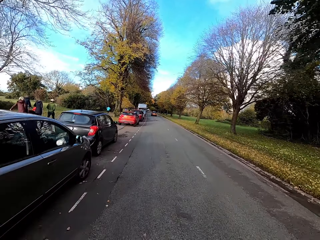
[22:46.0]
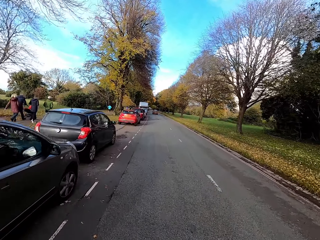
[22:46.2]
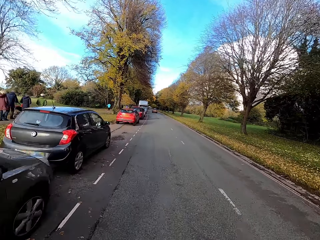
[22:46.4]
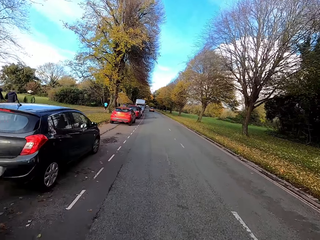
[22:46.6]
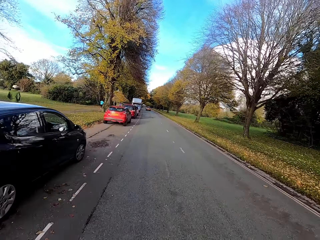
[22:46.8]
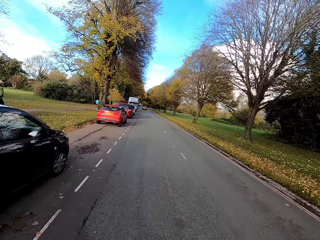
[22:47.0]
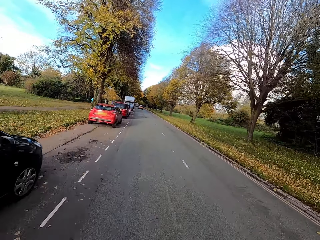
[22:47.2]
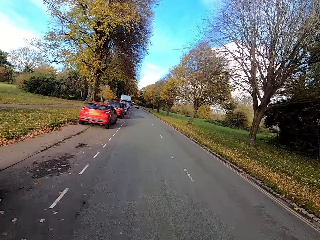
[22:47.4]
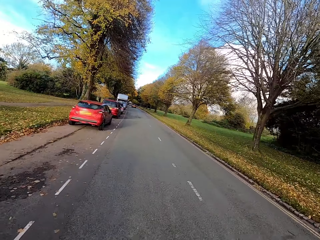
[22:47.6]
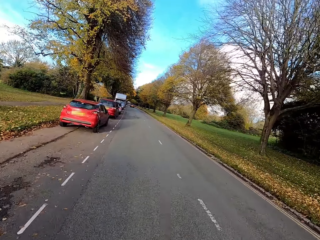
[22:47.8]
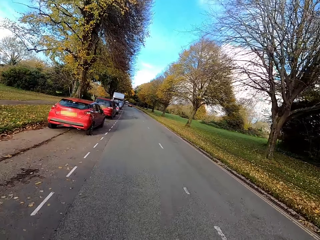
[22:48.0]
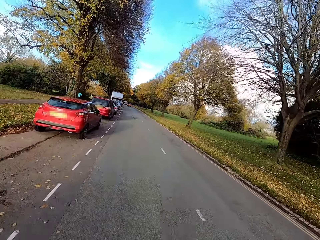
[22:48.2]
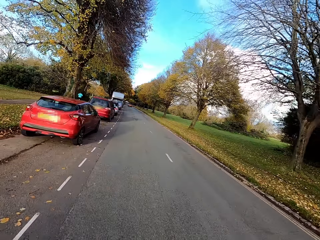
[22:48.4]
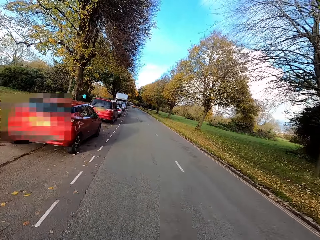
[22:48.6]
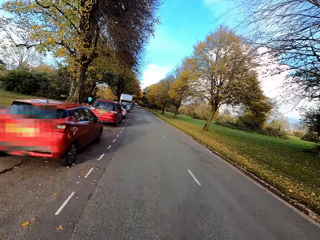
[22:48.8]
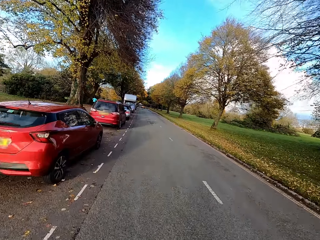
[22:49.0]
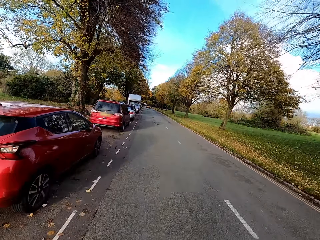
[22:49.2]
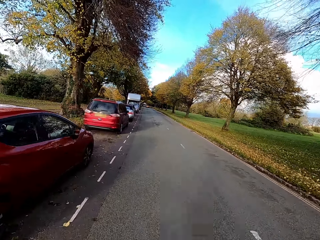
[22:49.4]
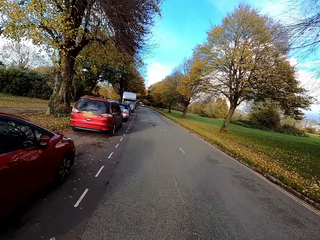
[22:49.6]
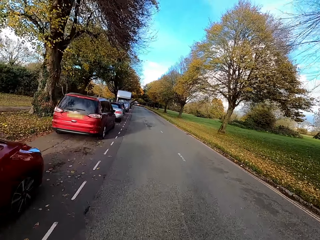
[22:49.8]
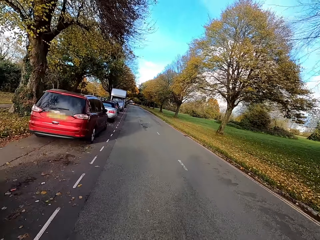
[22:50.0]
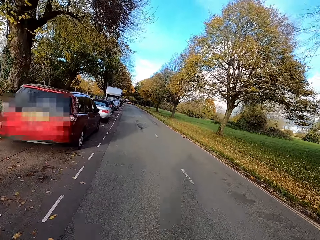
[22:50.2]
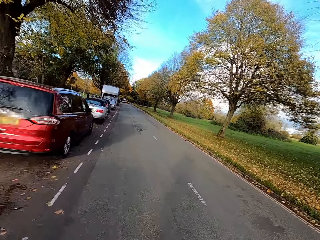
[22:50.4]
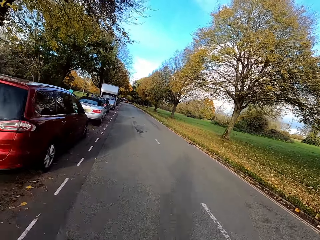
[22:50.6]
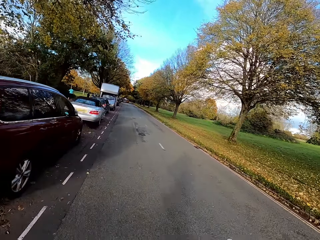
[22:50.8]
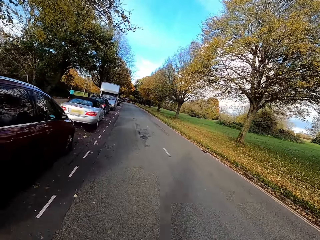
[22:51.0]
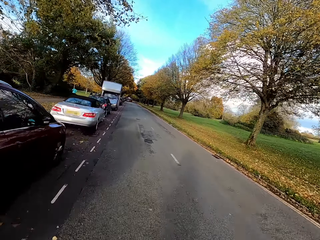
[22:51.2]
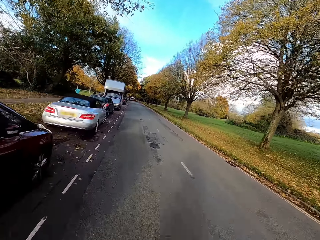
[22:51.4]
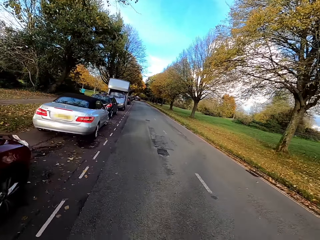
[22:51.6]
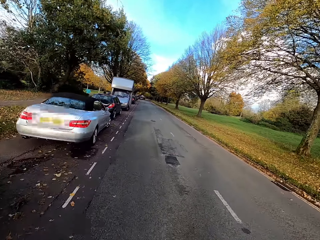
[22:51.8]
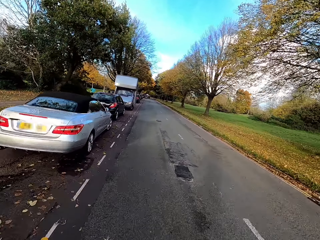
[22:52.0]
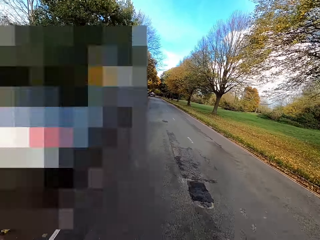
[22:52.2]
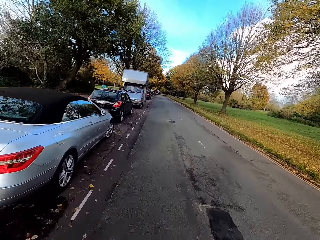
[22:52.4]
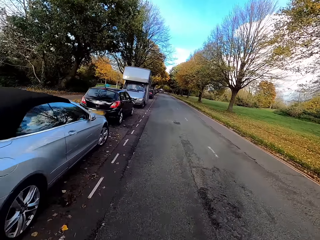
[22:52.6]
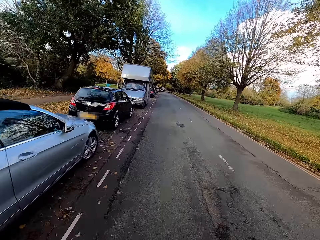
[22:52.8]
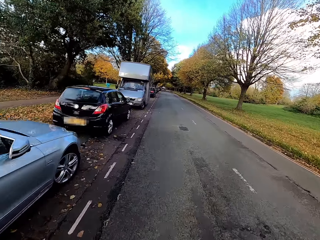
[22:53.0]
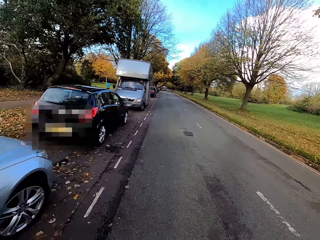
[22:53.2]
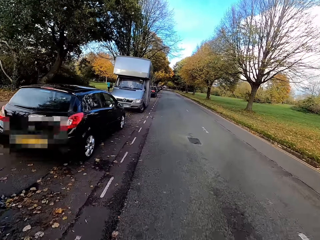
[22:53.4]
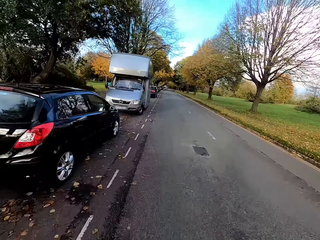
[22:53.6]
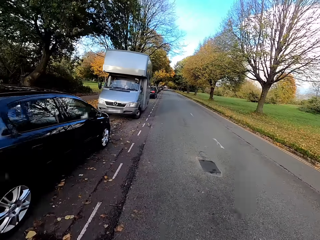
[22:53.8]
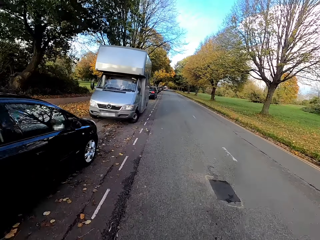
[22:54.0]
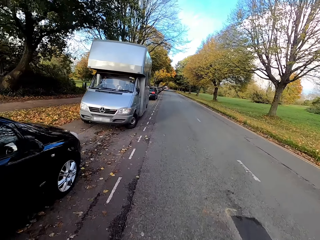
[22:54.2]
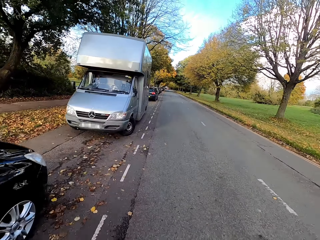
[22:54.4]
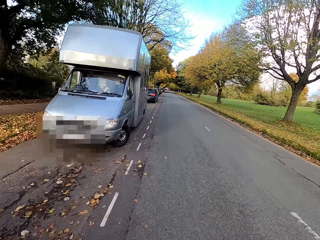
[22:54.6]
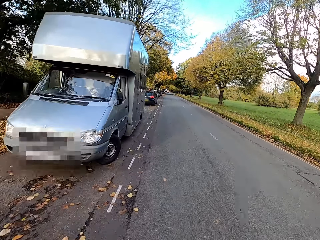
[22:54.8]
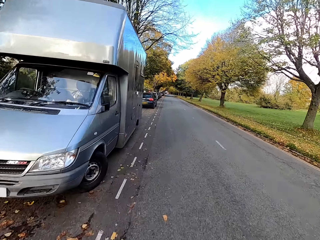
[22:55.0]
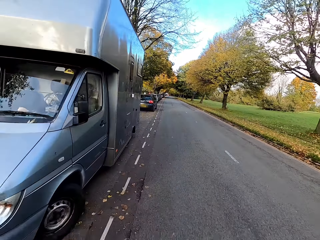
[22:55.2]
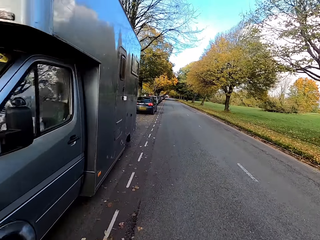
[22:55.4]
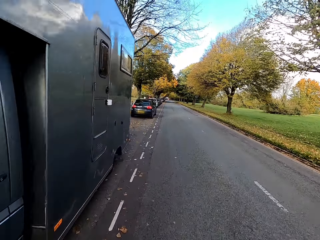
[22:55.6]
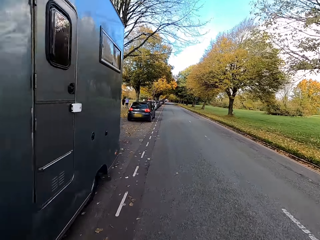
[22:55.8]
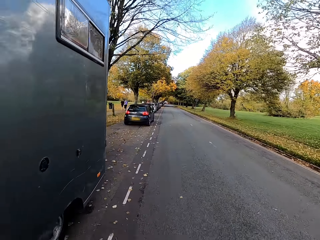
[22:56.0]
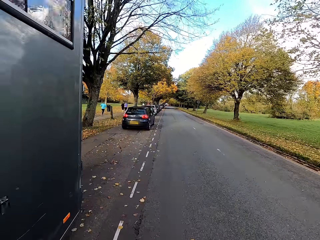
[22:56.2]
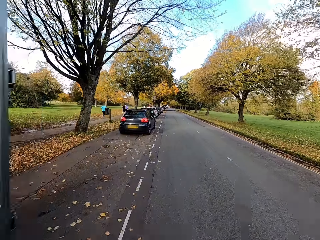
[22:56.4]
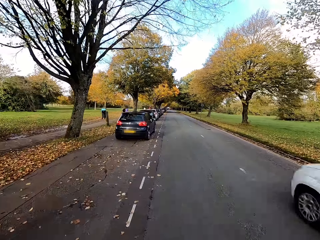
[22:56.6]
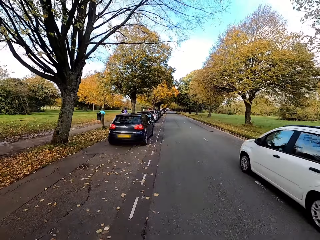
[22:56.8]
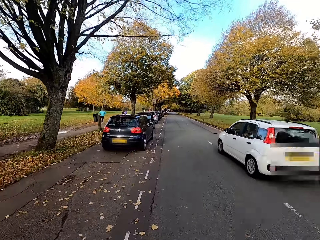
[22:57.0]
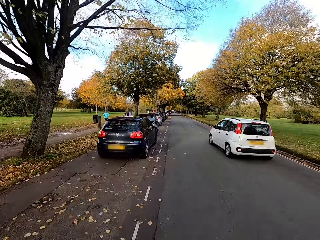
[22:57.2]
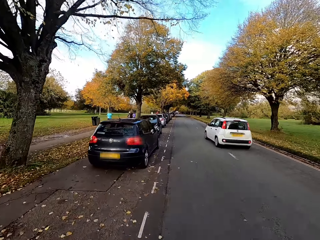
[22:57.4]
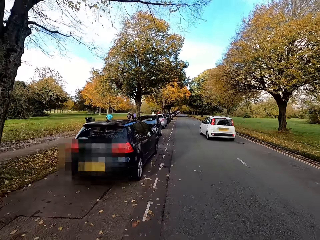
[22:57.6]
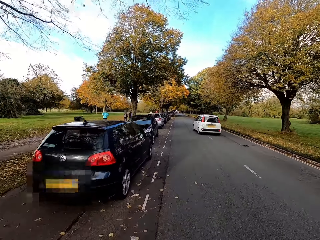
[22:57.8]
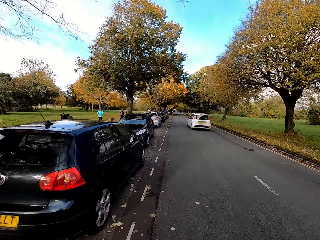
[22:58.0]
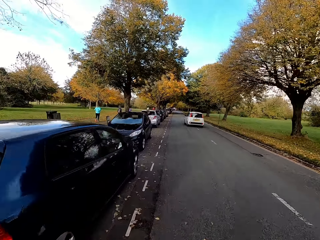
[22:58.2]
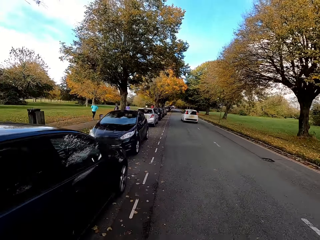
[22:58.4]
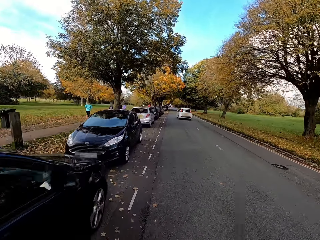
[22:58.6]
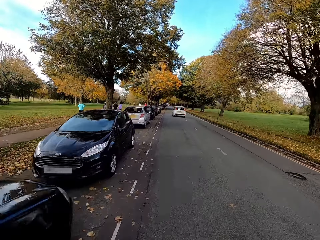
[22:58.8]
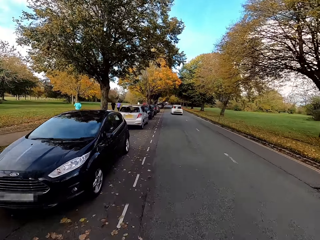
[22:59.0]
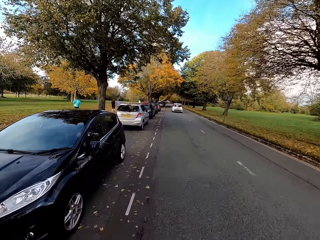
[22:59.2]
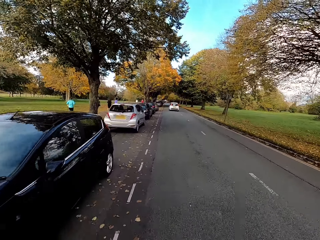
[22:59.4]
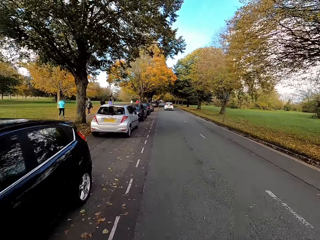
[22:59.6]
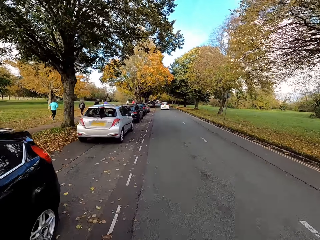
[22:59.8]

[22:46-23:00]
The camera wearer rides the bicycle past a group of people. A white car drives past the camera wearer.

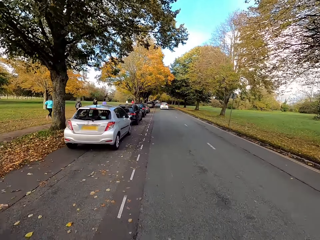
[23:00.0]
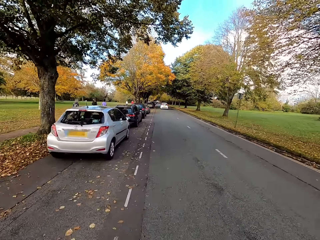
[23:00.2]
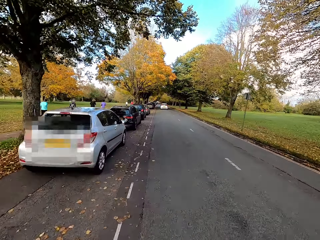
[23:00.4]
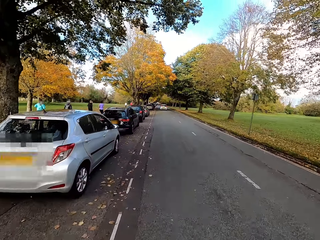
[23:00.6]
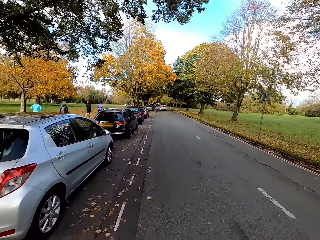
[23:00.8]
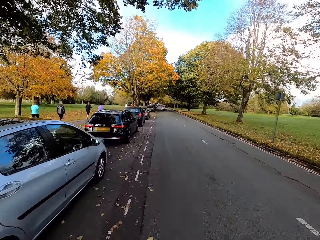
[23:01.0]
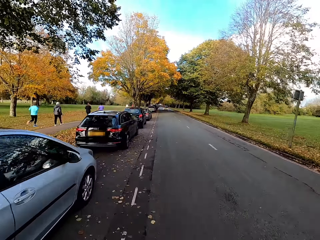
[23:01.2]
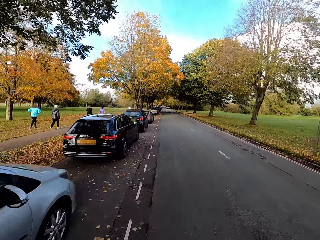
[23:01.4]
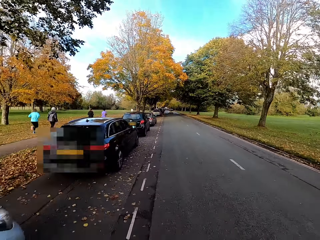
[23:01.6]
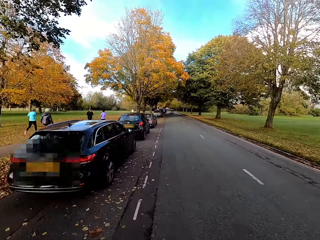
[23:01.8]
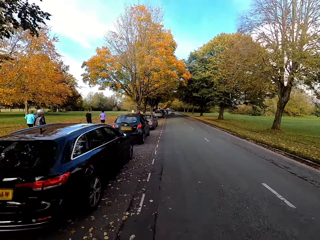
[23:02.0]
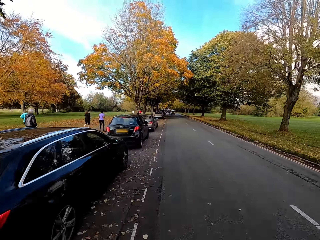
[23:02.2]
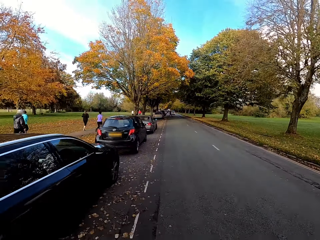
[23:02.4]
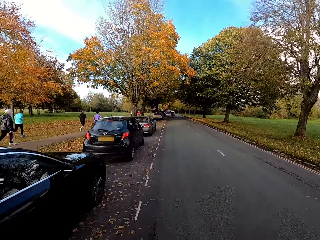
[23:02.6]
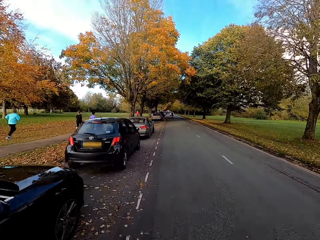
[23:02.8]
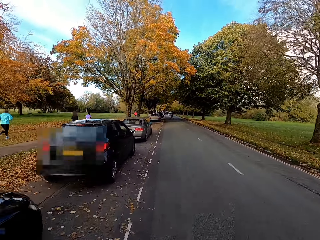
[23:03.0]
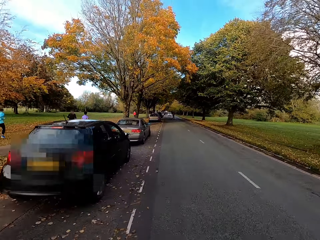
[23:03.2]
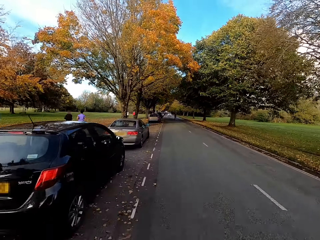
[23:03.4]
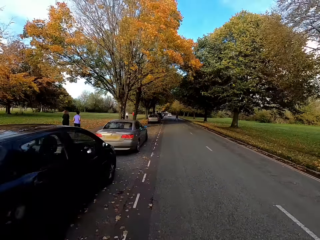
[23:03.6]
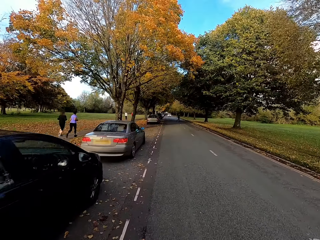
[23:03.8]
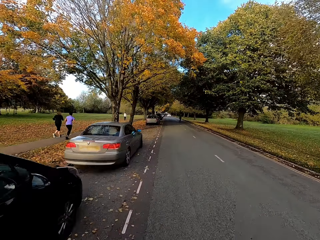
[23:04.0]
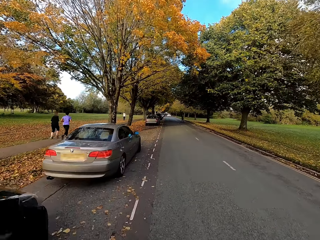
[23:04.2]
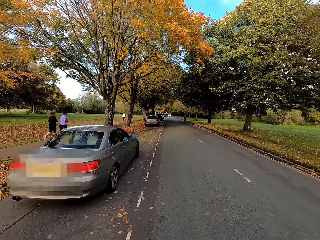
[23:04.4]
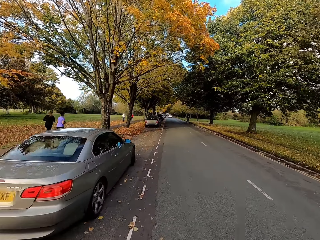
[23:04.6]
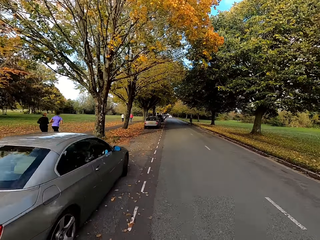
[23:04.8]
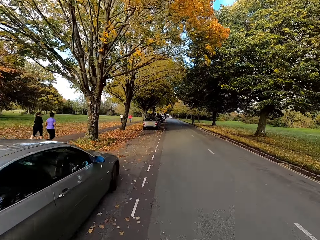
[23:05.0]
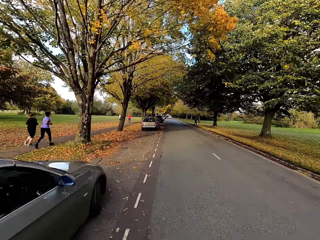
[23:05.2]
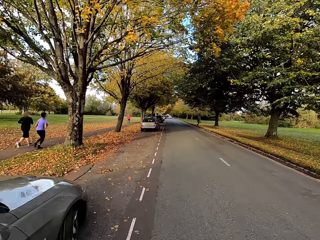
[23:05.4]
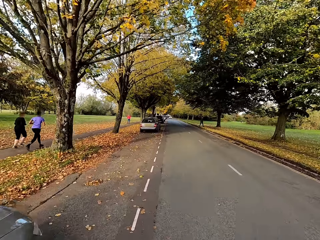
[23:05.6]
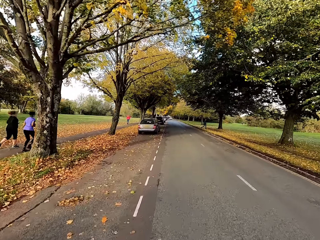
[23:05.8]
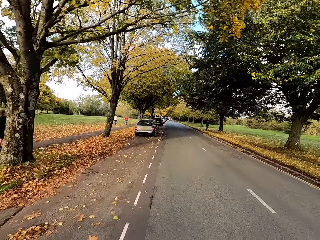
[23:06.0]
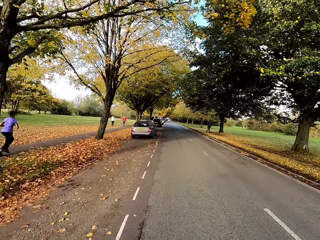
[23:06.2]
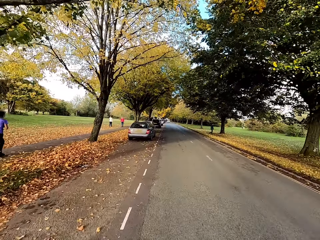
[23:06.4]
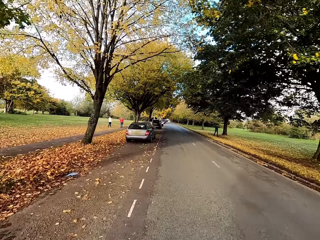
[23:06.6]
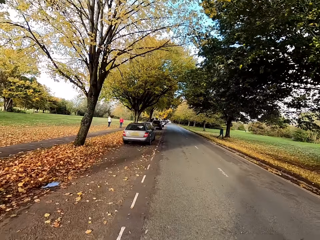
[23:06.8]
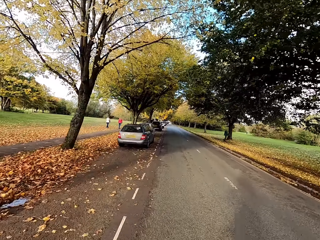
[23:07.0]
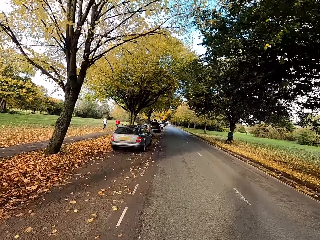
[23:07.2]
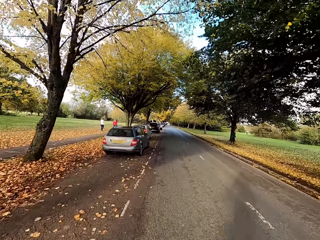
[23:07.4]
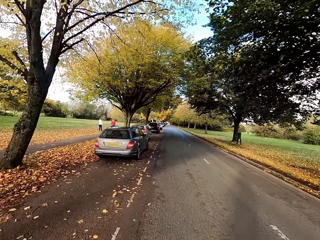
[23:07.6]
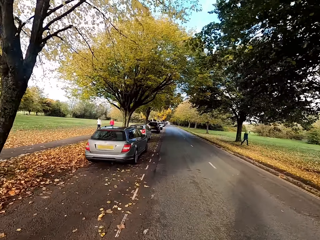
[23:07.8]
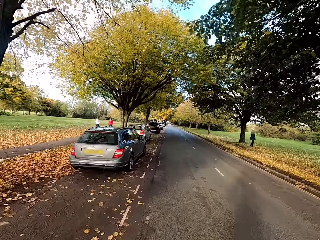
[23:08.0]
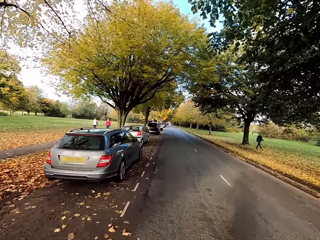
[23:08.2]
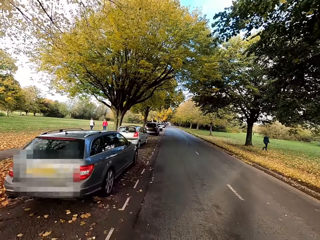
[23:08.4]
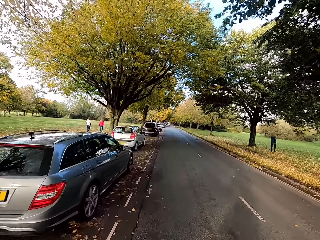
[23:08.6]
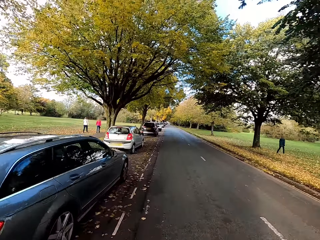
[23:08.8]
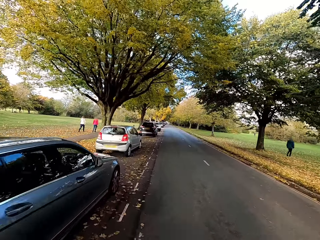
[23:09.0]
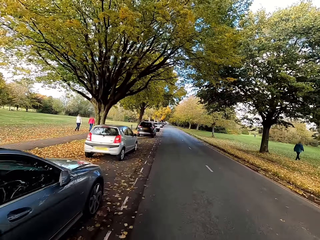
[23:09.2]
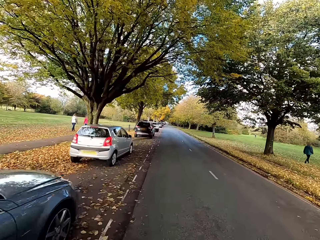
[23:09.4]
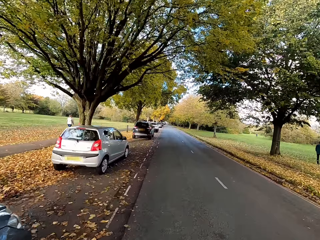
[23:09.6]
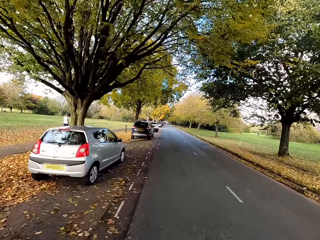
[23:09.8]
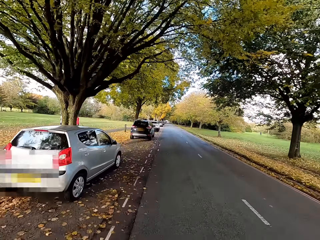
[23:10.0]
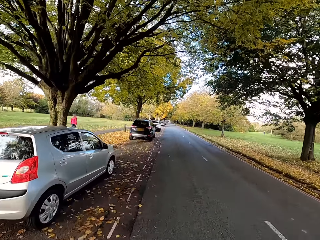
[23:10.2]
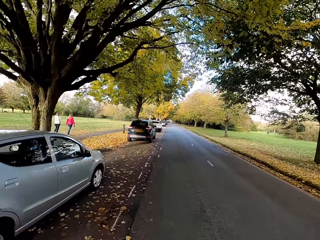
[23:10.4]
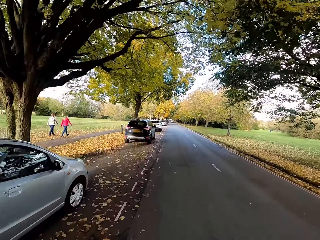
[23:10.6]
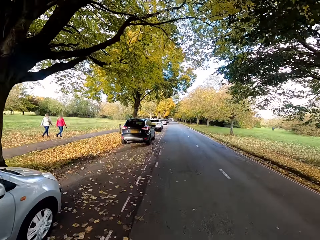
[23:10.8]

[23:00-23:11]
A man, a woman, another man and another woman jog on a road. The camera wearer rides the bicycle past the first man, the first woman, the other man and the other woman.
